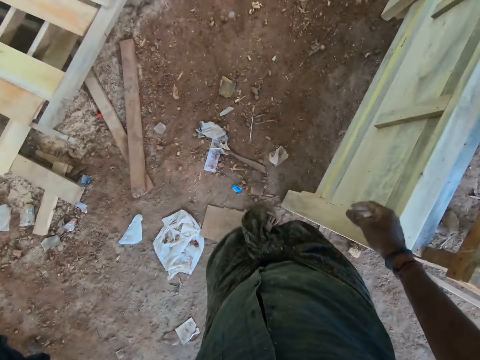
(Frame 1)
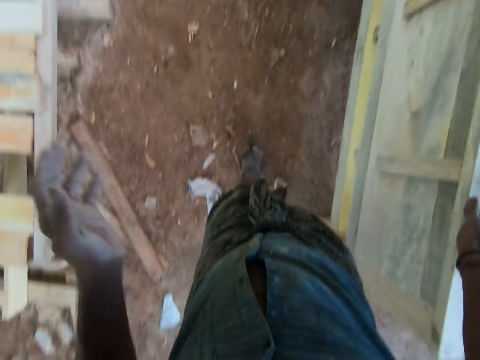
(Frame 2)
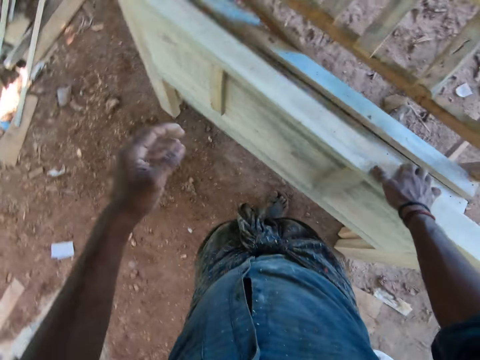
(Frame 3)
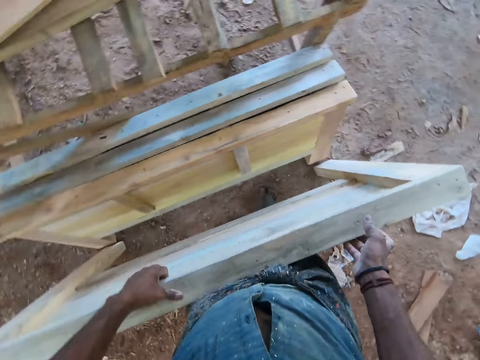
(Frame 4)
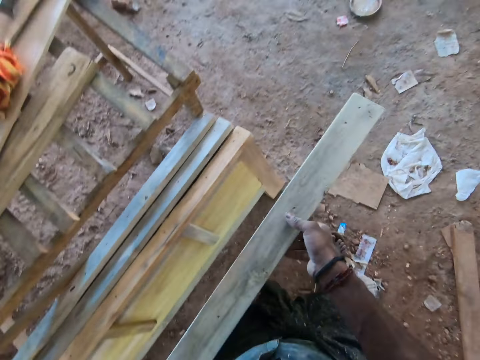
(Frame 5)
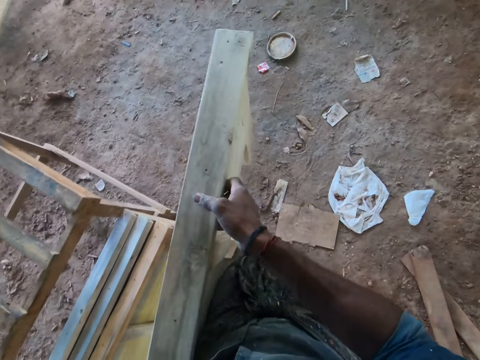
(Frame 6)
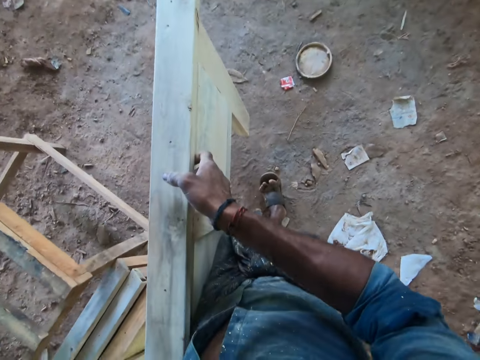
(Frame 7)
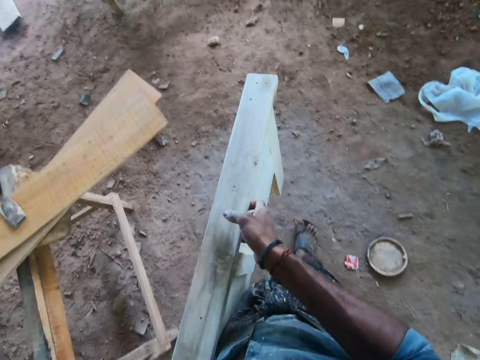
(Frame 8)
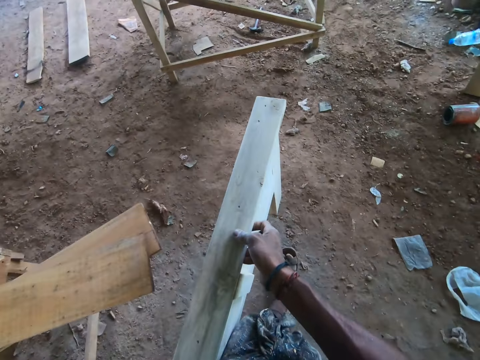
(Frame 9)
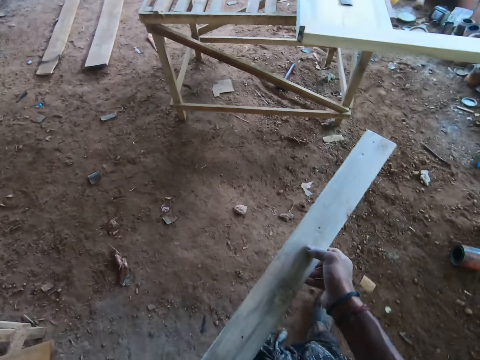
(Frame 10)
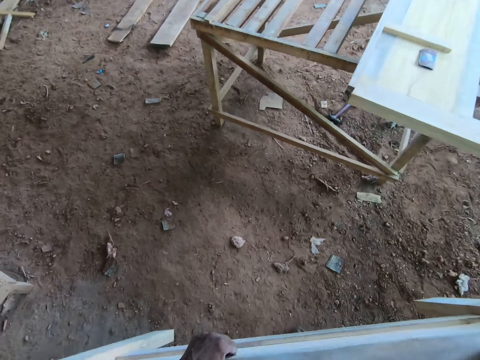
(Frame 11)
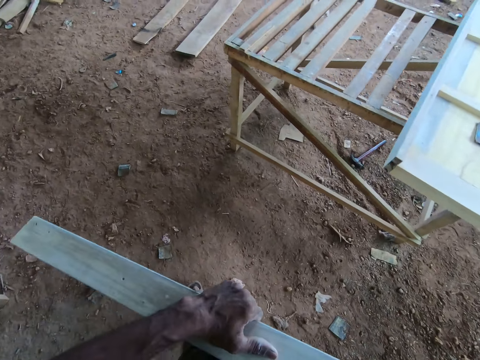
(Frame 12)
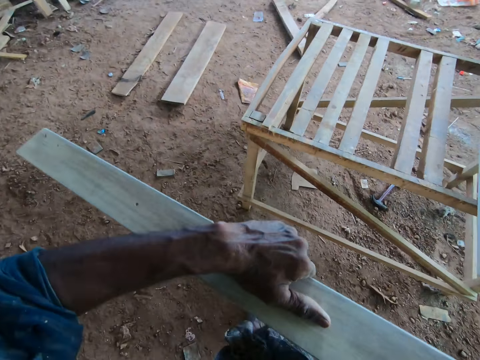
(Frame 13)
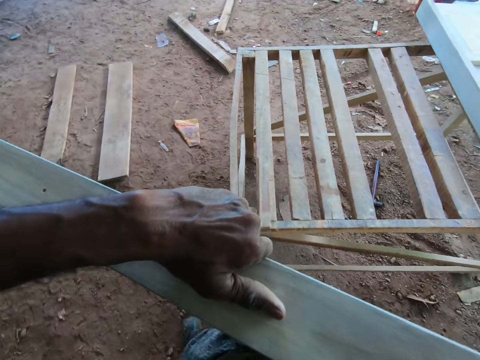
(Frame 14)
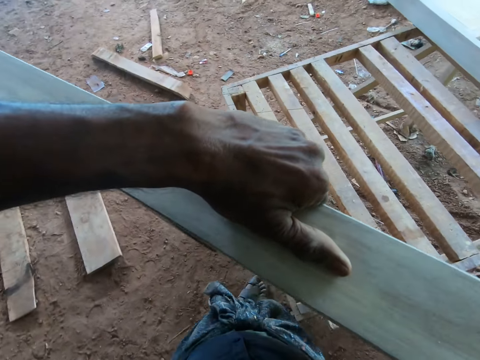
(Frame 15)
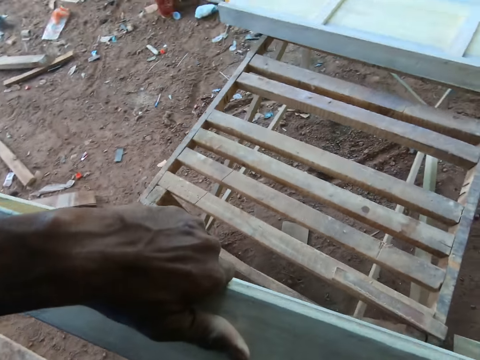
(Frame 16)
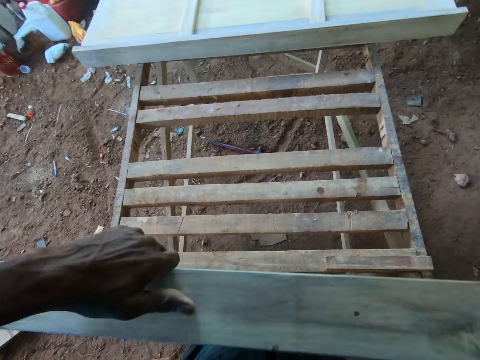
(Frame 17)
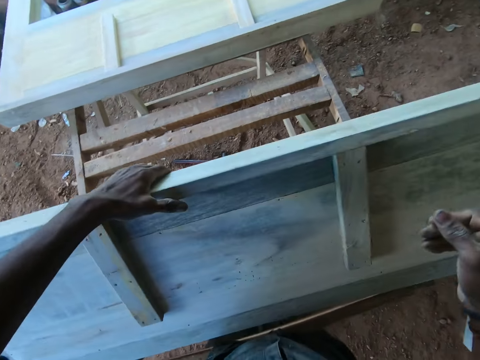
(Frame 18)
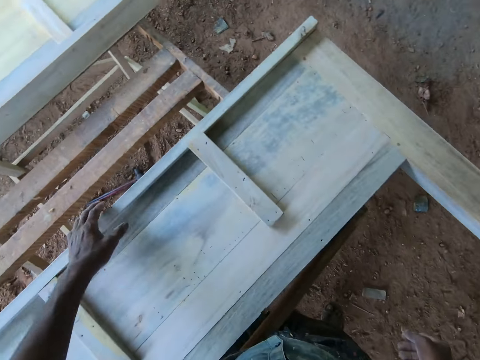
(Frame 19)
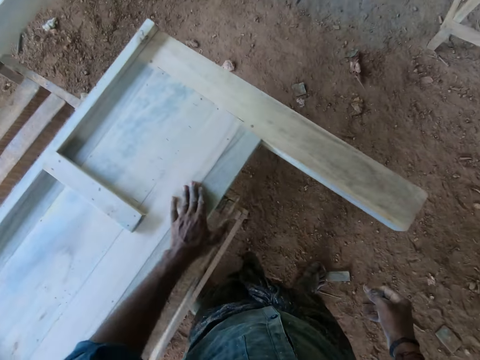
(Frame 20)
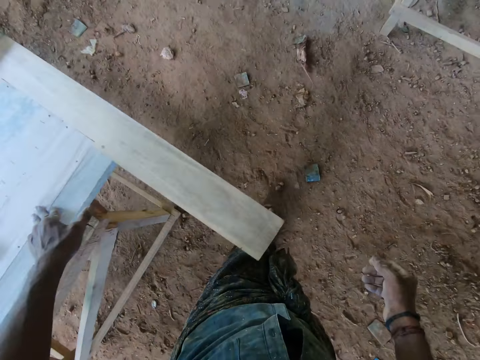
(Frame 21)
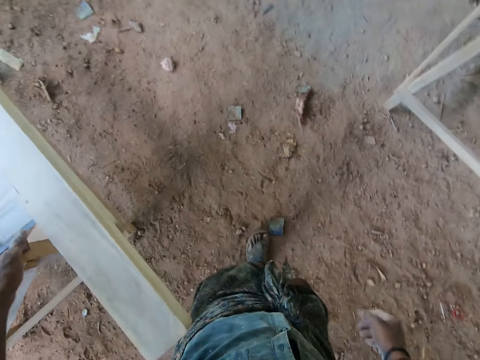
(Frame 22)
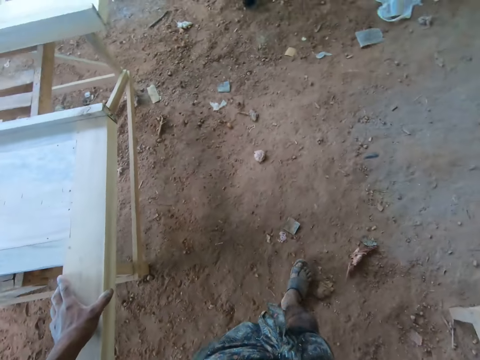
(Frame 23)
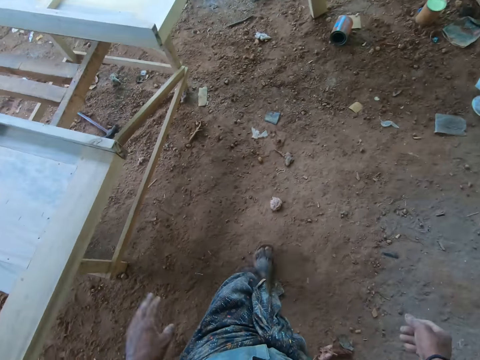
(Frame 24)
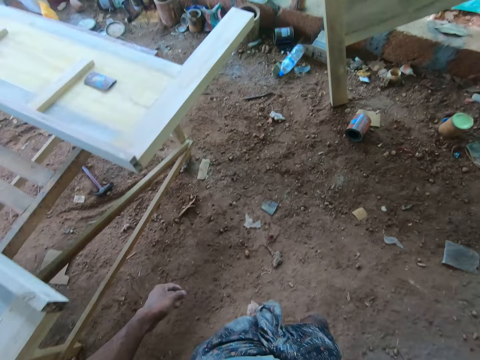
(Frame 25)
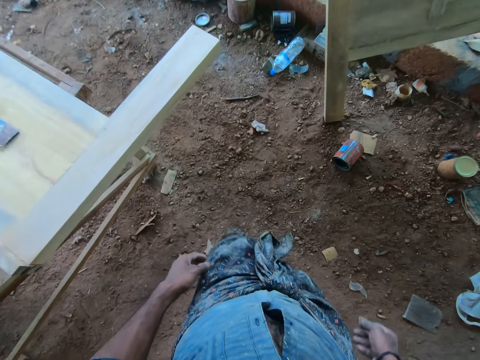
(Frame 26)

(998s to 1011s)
The camera wearer touches a wooden frame or wood on the ground beside the wooden platform with his right hand. He picks up the wooden frame from the ground with both hands. He carries the wood. He sets the wooden frame in both hands on the worktable. He lays the wooden frame on the worktable with his left hand. He touches the wooden frame on the worktable with his left hand.

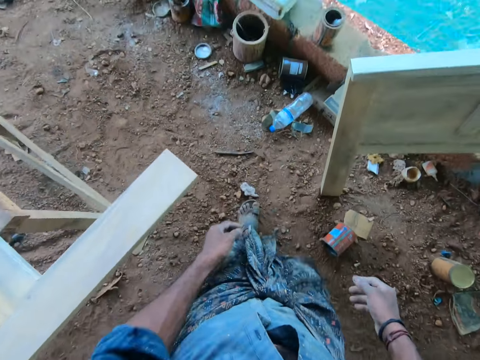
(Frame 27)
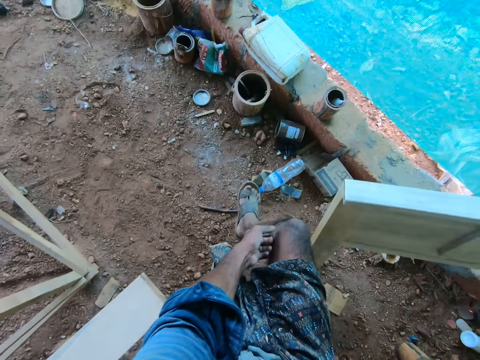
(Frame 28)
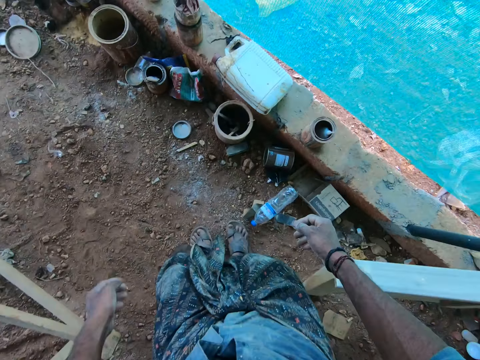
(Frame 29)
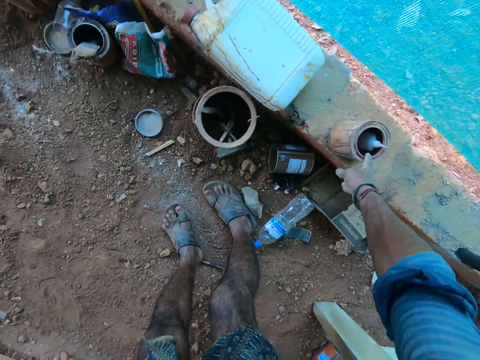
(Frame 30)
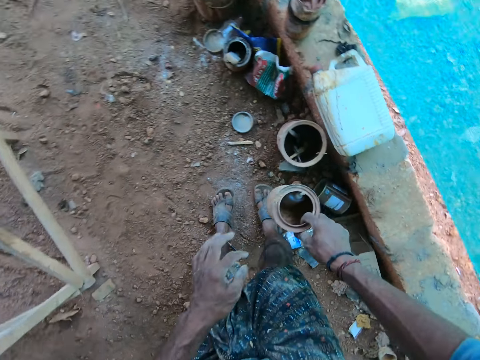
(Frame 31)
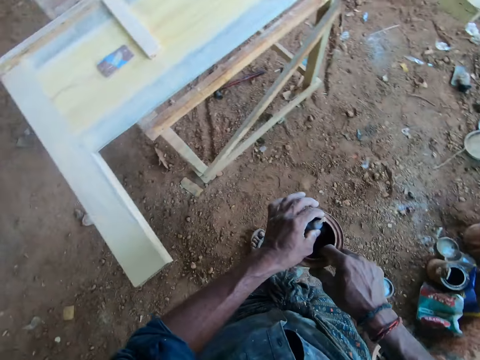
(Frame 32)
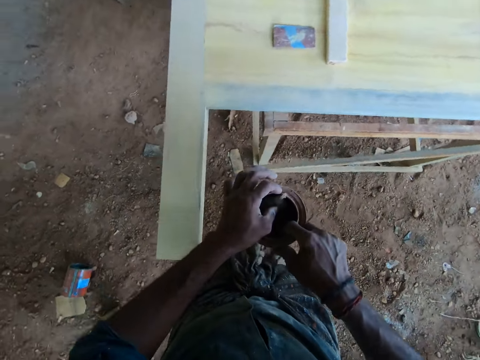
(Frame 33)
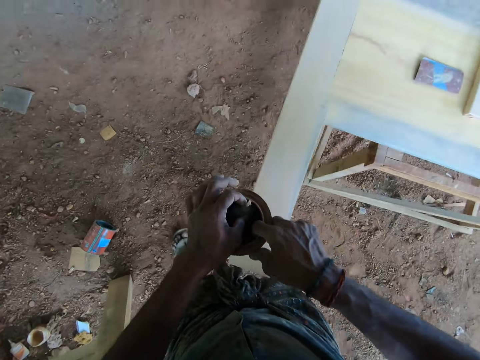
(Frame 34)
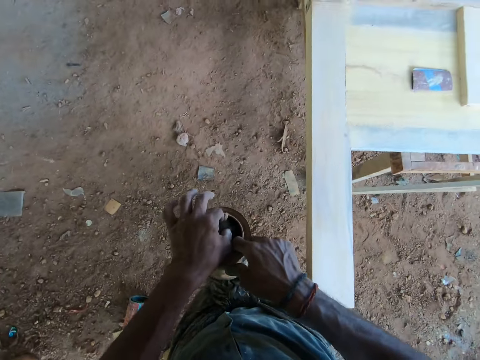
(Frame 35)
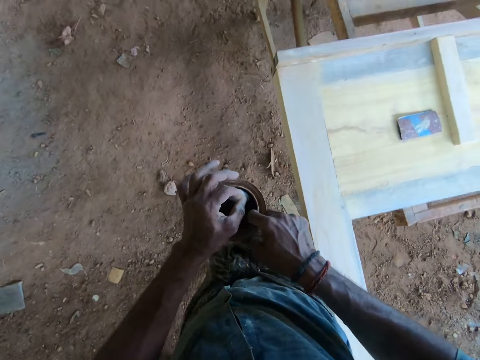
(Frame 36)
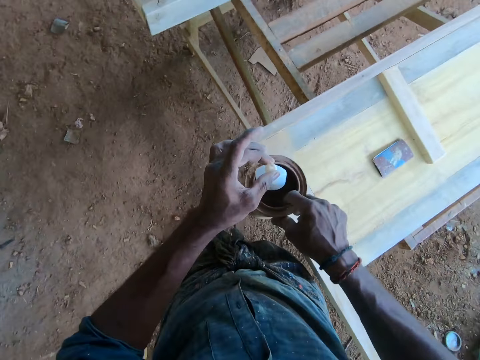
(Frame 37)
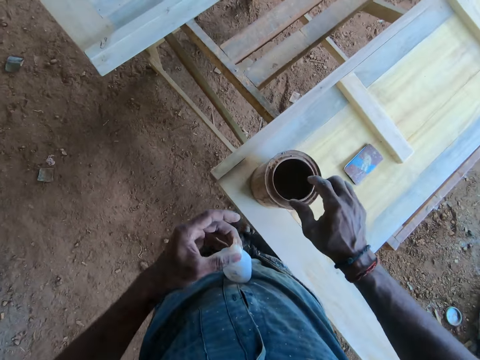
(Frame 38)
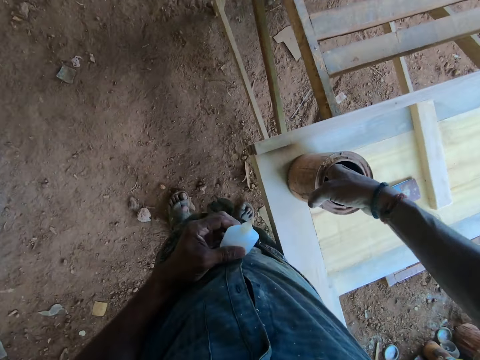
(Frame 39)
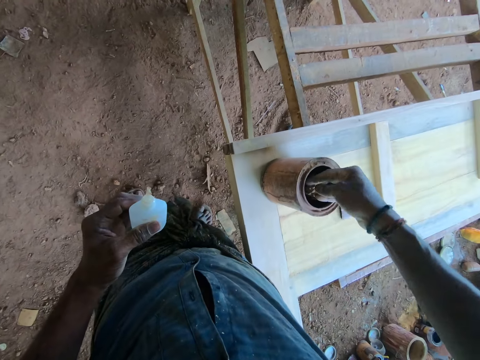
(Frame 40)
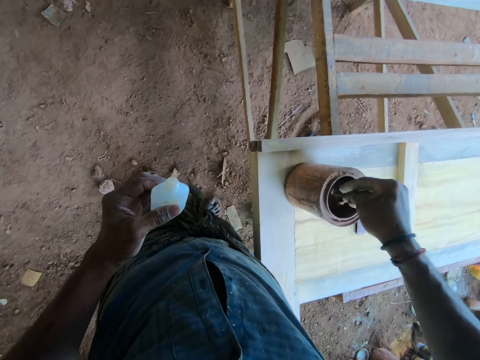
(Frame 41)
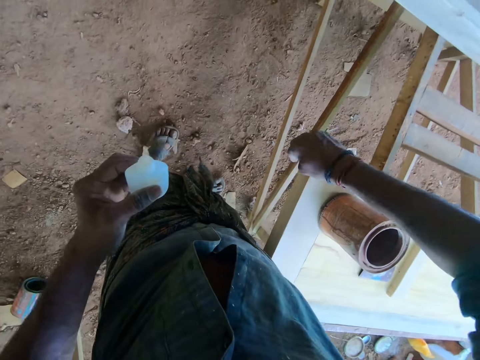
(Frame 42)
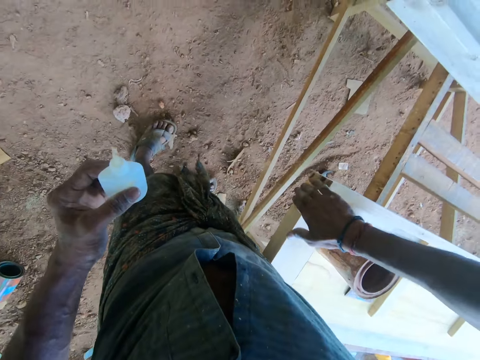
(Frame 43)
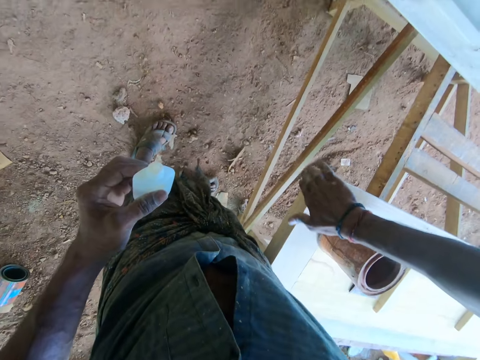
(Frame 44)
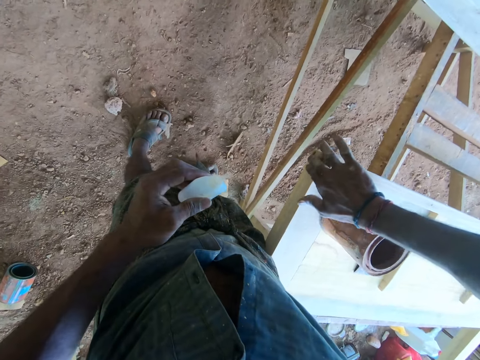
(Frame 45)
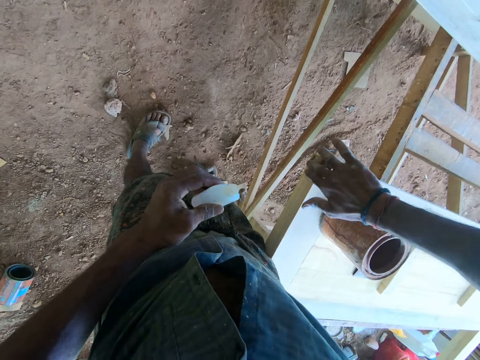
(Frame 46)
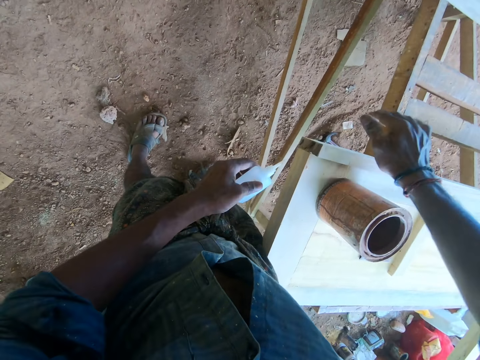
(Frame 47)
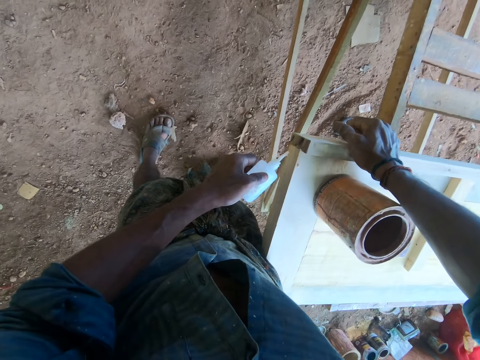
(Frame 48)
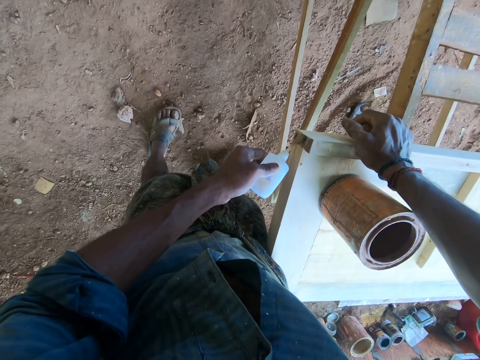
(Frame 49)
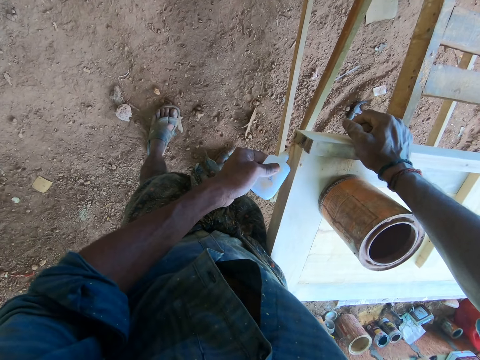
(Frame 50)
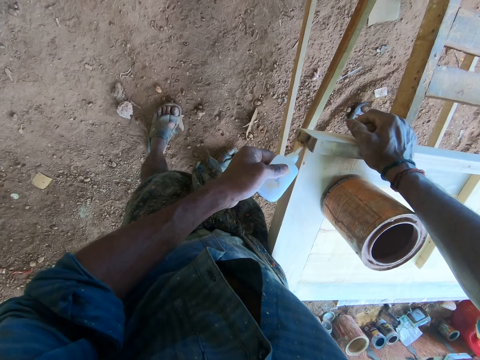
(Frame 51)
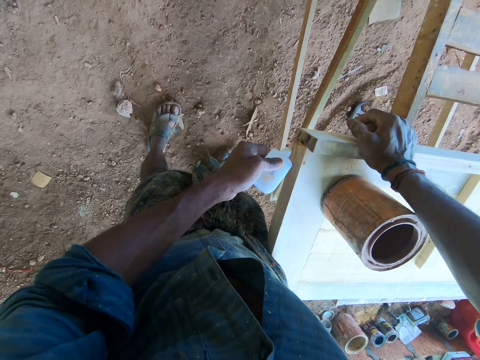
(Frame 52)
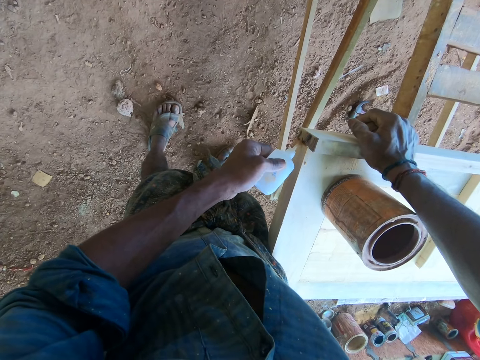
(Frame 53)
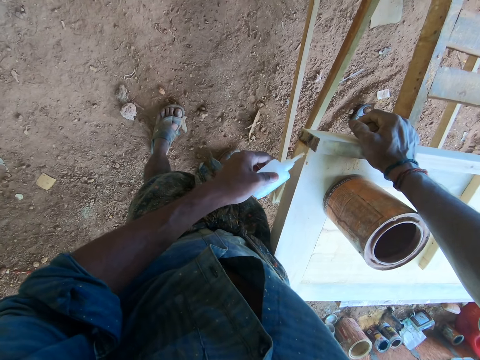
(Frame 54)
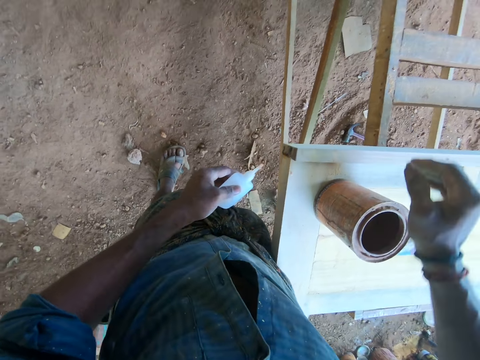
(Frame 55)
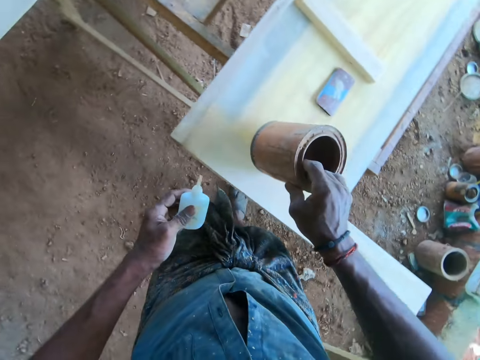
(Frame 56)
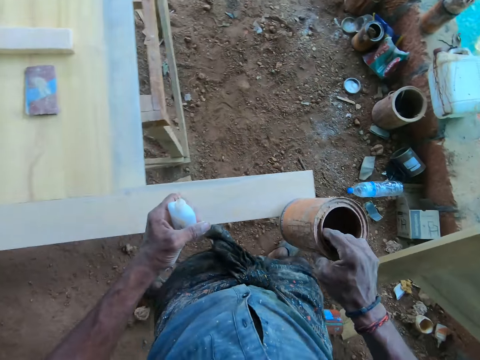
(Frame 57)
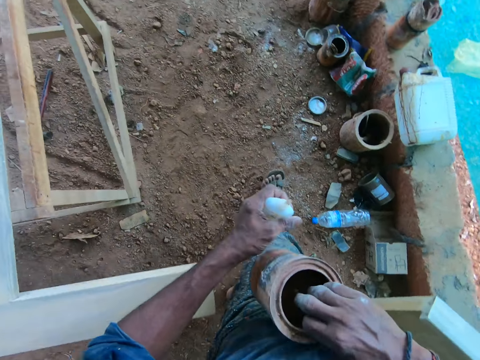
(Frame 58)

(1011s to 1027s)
The camera wearer picks up a tin can from the ground with his right hand. He holds glue in the tin can in his right hand with his left hand. He picks the glue in his left hand from the tin can in his right hand. He places the tin can in his right hand on top of a wooden frame on the worktable. He scoops some sand from the tin can on the wooden frame with his right hand. He rubs the sand in his right hand on an edge of the wooden frame. He touches the wooden frame on the worktable with his right hand. He squeezes some glue onto the edge of the wooden frame on the worktable with the glue in his left hand. He picks up the tin can from the wooden frame on the worktable with his right hand.
